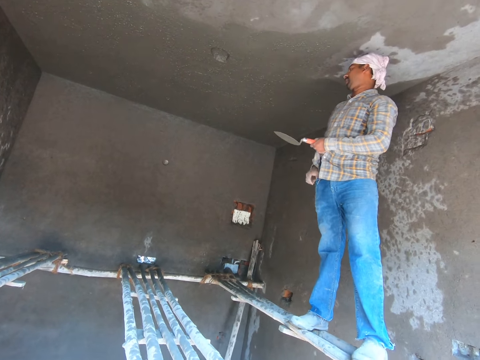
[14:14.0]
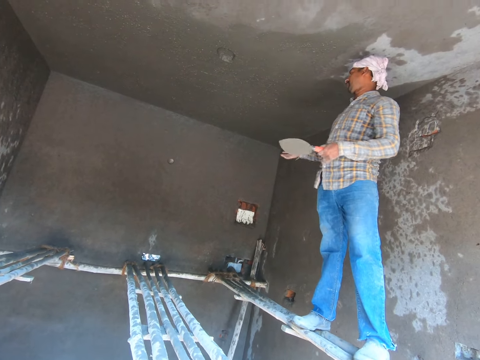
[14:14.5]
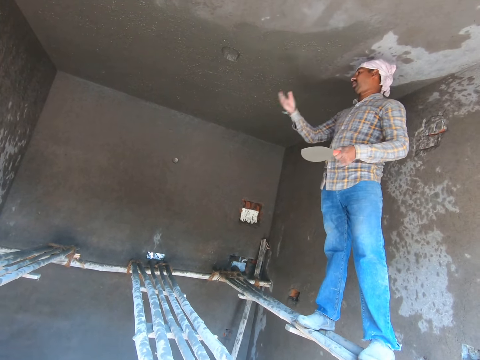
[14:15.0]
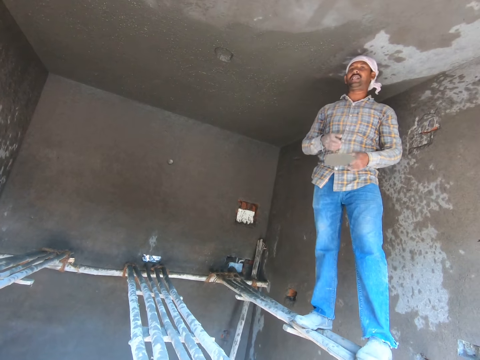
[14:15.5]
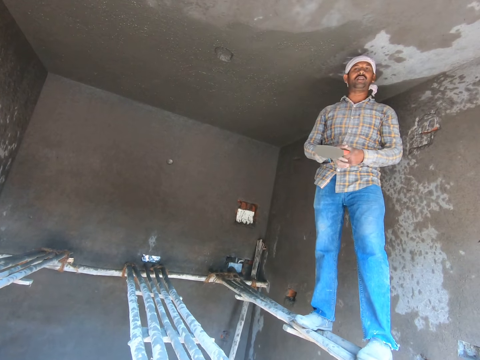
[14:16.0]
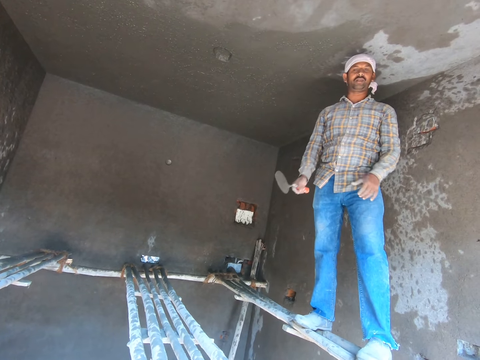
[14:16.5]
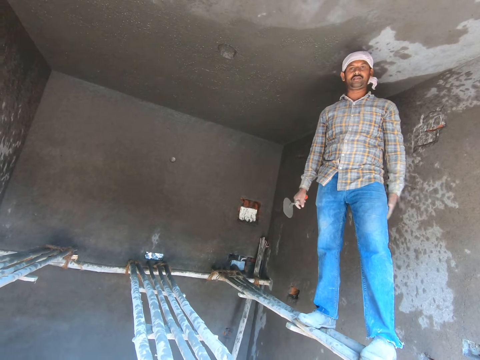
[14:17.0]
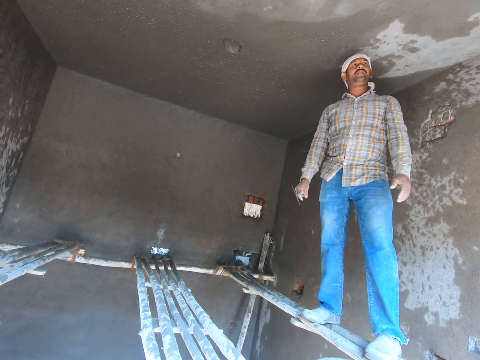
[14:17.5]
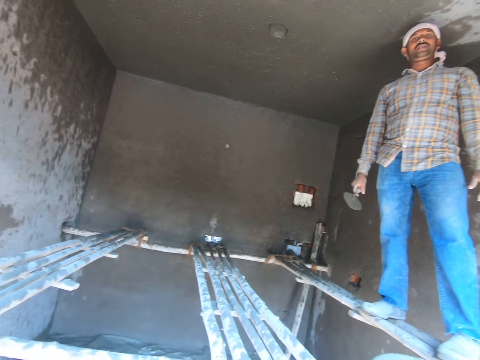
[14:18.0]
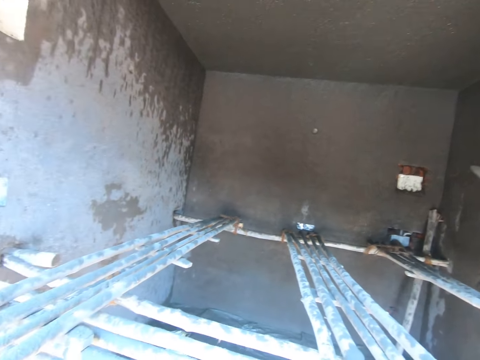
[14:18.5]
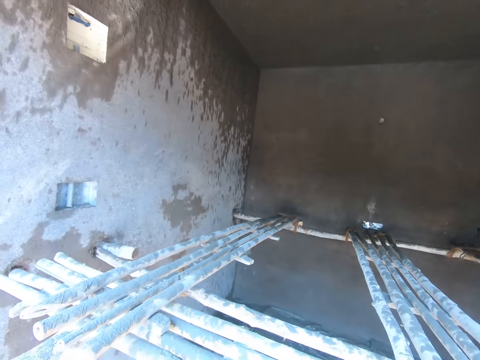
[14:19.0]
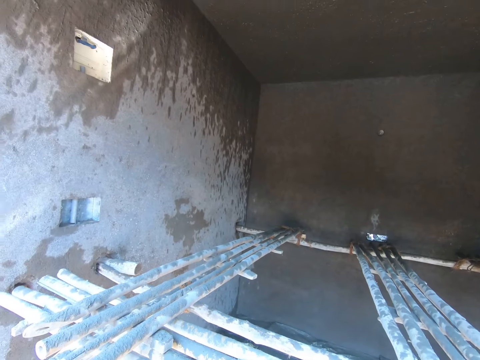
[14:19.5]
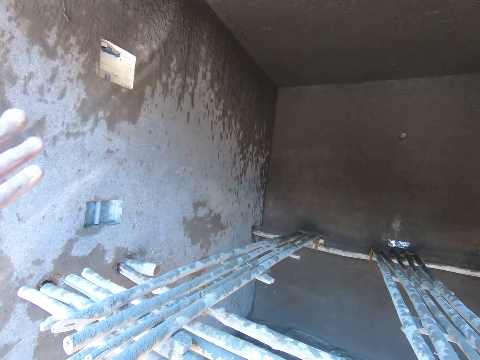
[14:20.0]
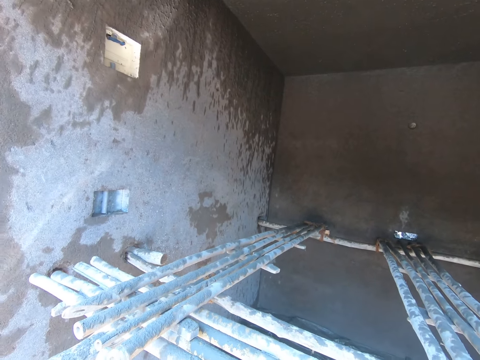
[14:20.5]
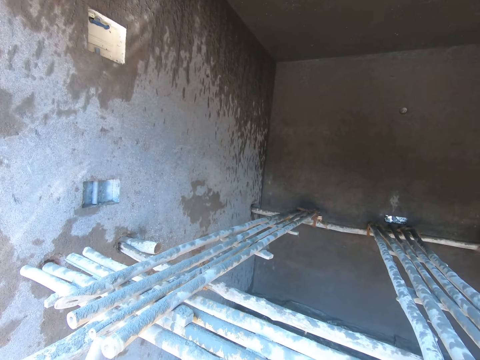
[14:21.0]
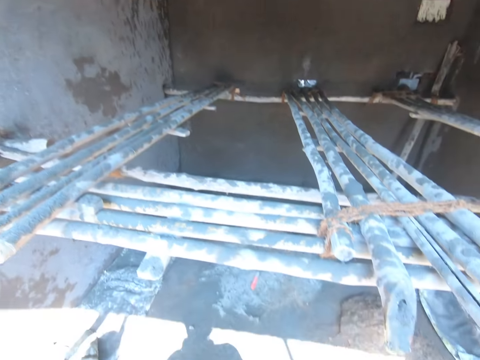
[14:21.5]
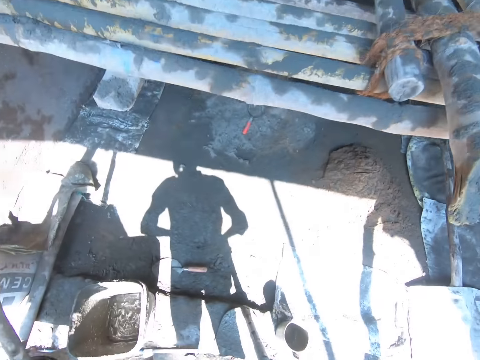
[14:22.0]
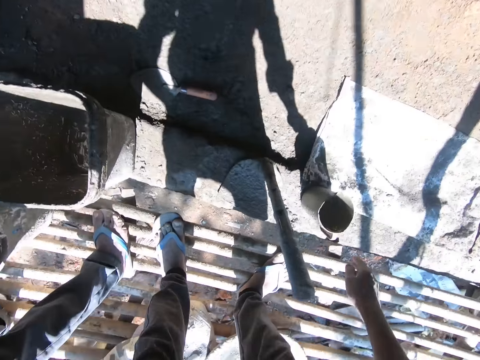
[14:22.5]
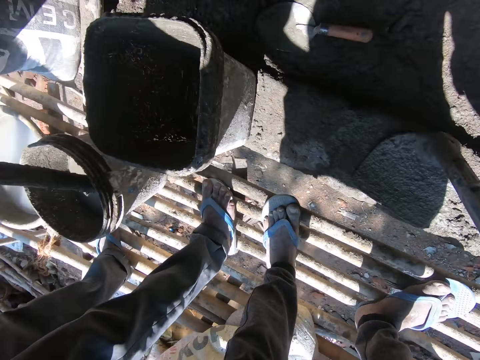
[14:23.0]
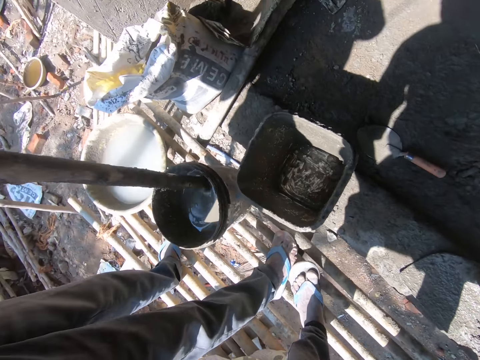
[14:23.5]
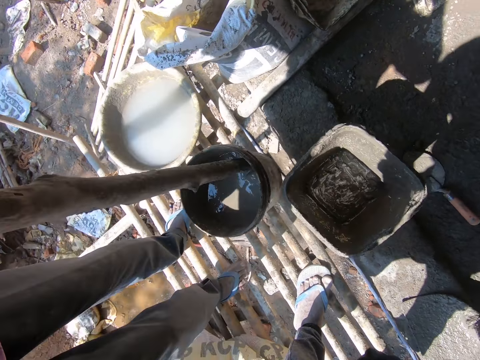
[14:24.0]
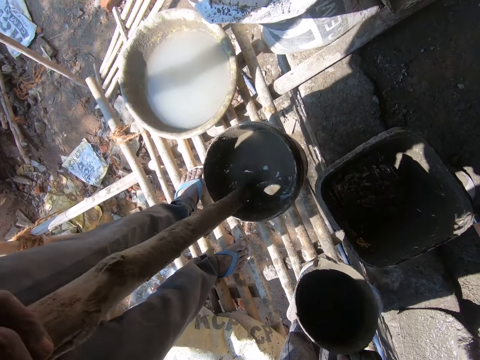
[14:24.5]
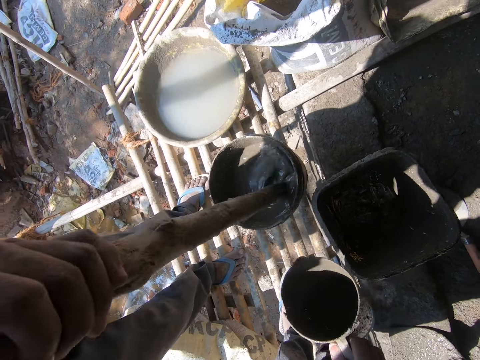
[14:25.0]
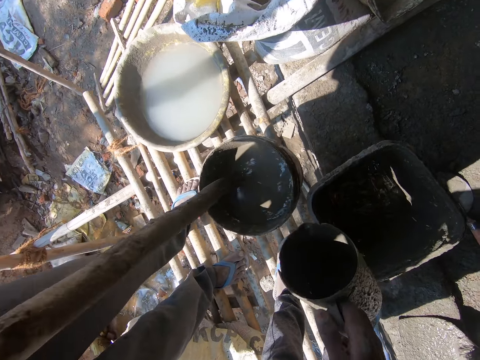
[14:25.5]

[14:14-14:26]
A man converses with the camera wearer. The camera wearer picks up a jug.

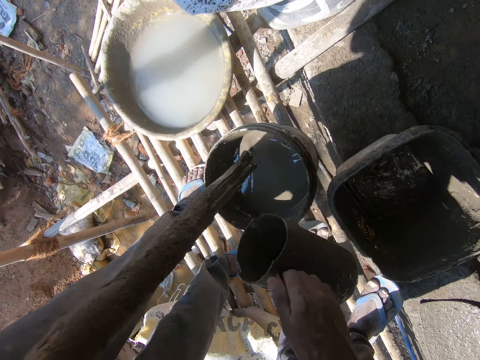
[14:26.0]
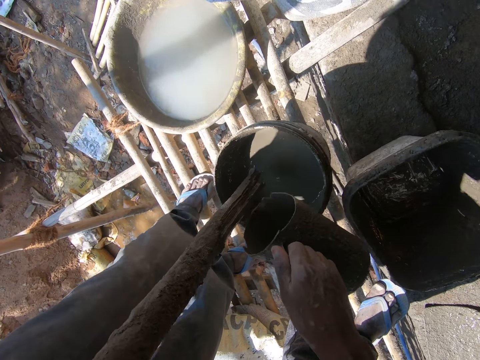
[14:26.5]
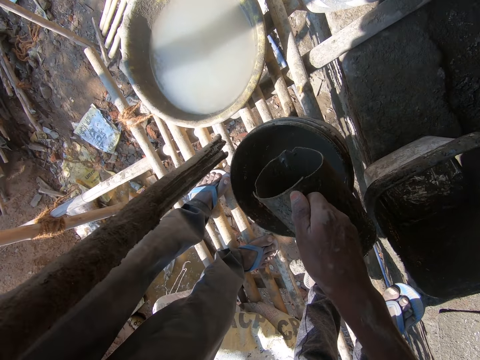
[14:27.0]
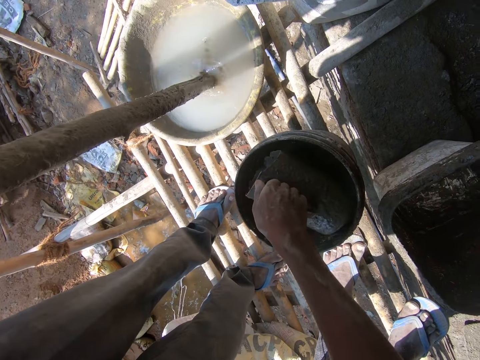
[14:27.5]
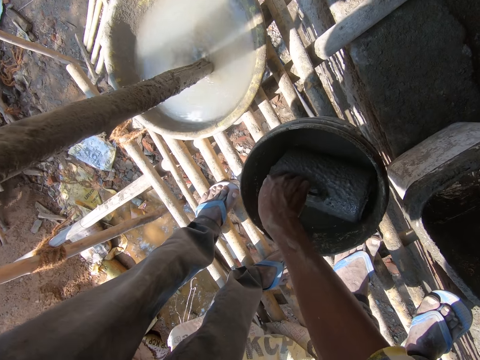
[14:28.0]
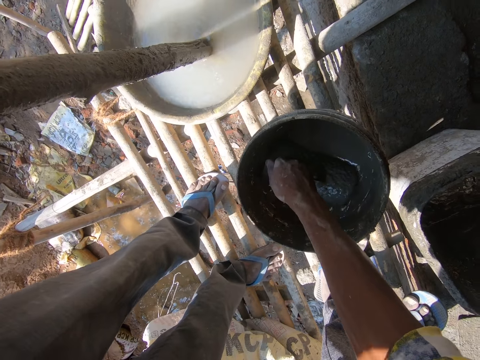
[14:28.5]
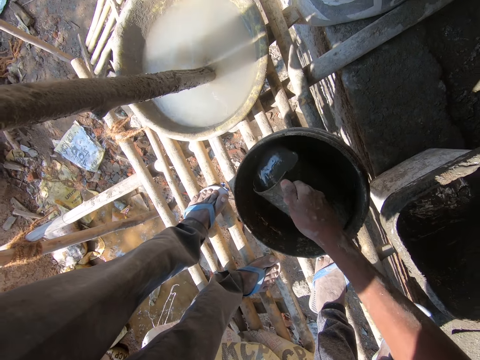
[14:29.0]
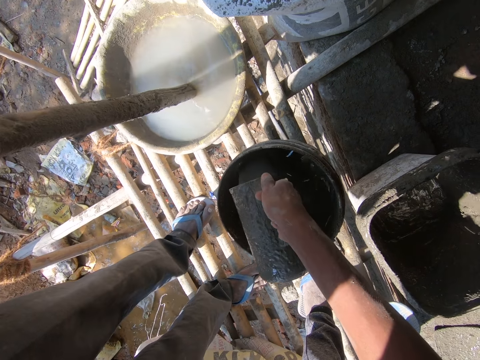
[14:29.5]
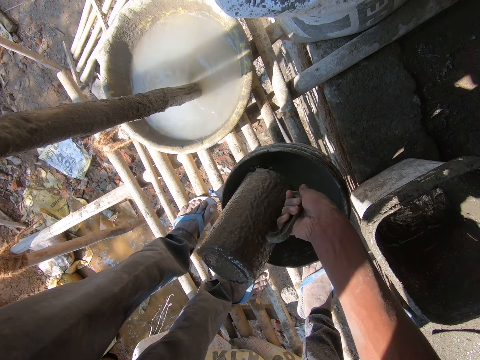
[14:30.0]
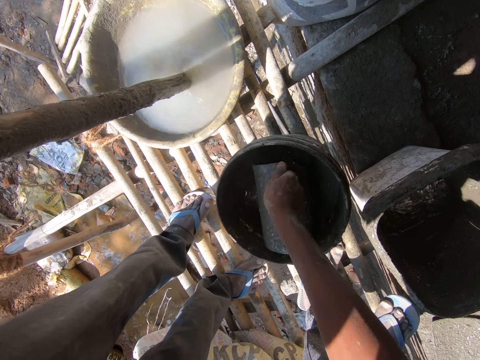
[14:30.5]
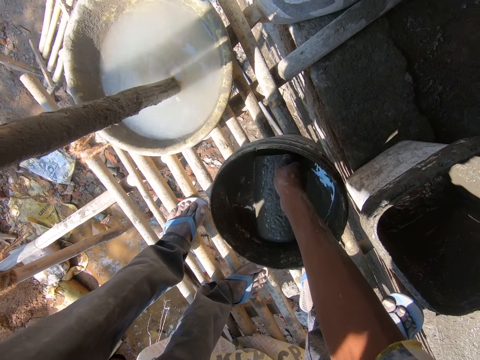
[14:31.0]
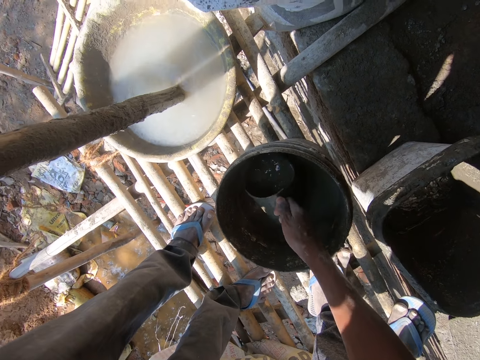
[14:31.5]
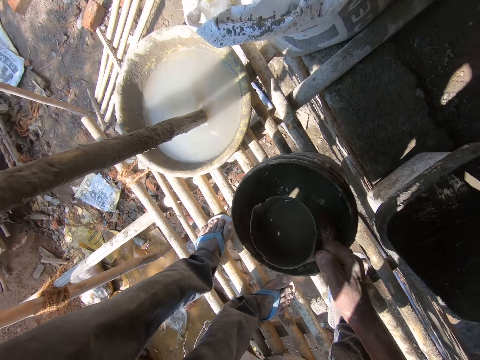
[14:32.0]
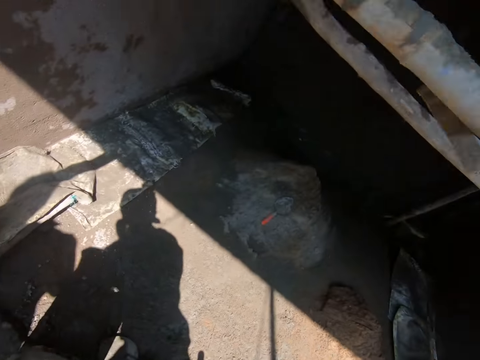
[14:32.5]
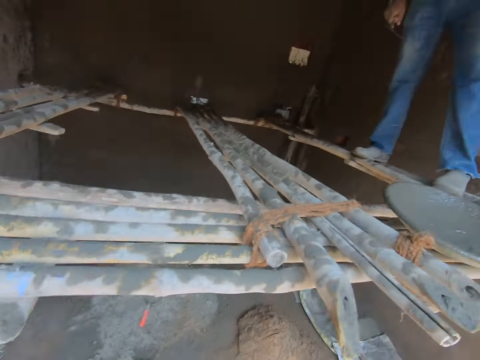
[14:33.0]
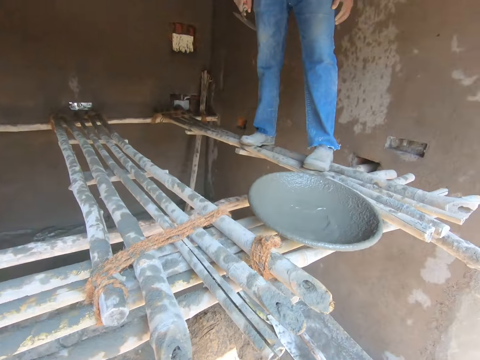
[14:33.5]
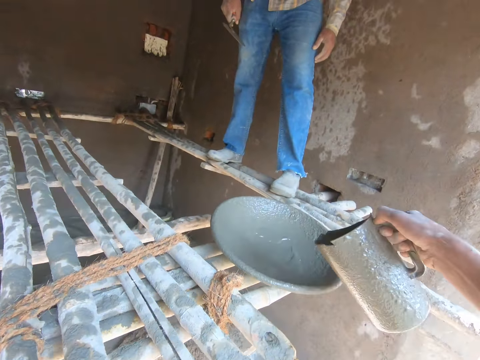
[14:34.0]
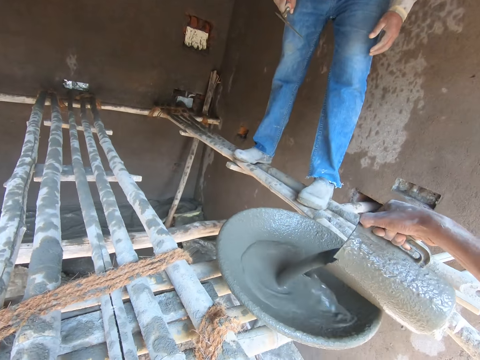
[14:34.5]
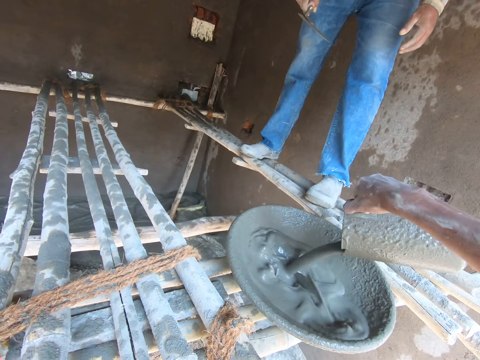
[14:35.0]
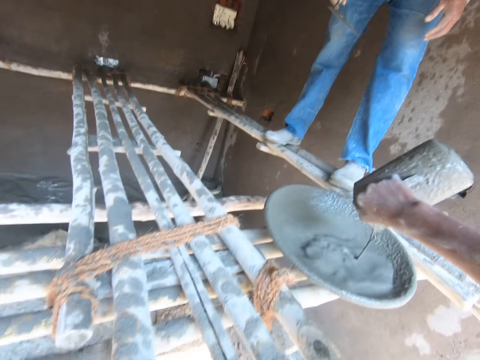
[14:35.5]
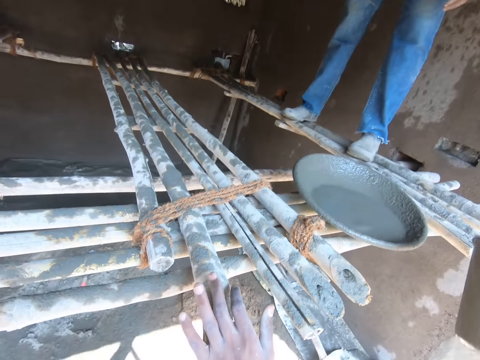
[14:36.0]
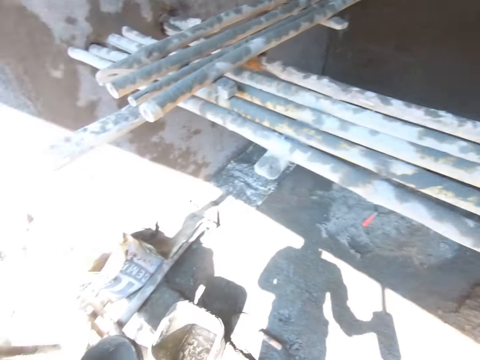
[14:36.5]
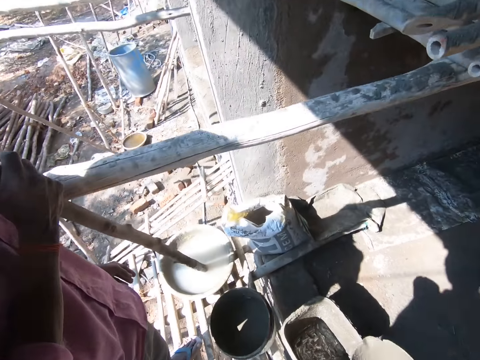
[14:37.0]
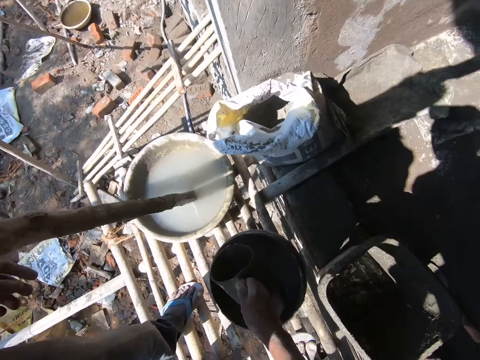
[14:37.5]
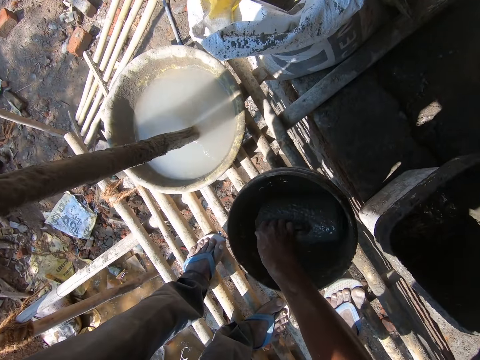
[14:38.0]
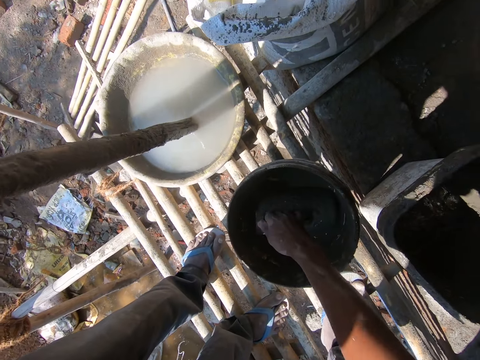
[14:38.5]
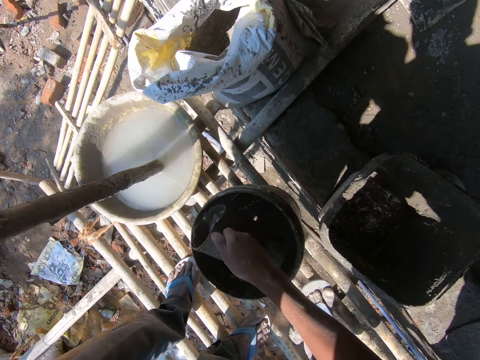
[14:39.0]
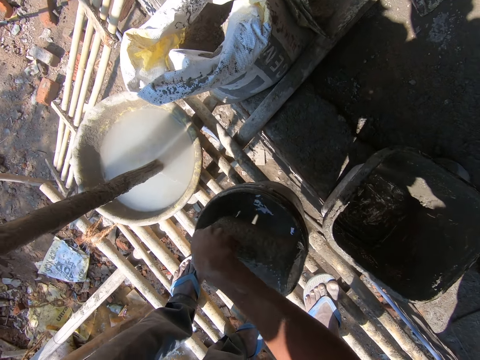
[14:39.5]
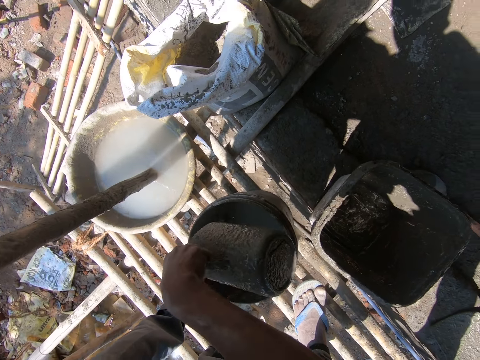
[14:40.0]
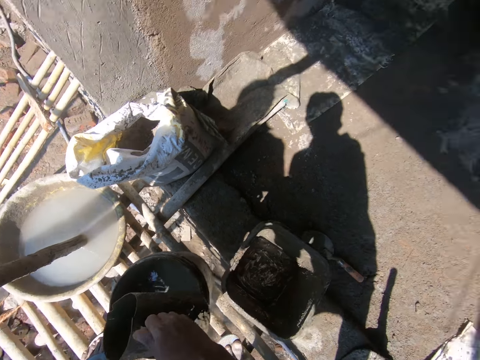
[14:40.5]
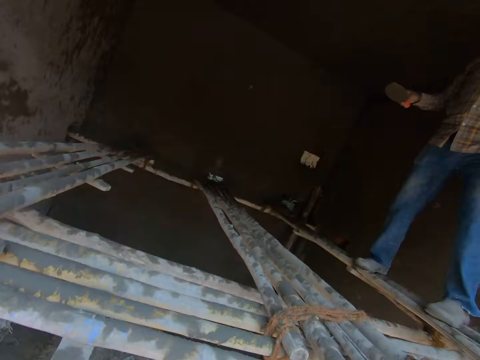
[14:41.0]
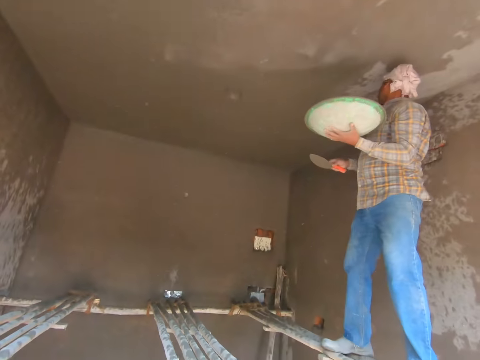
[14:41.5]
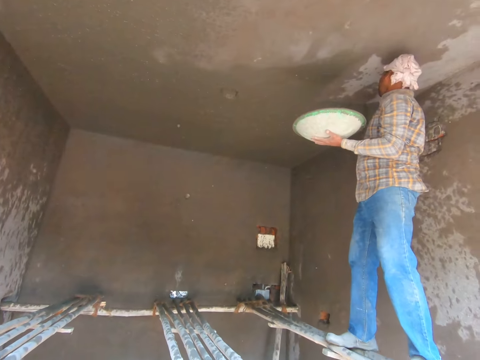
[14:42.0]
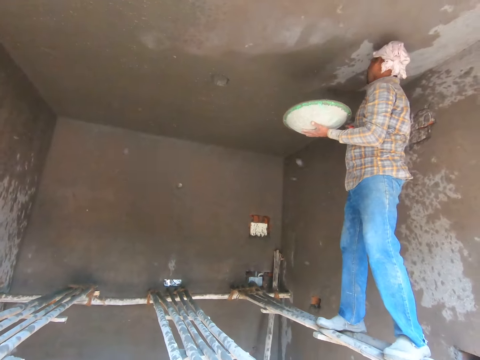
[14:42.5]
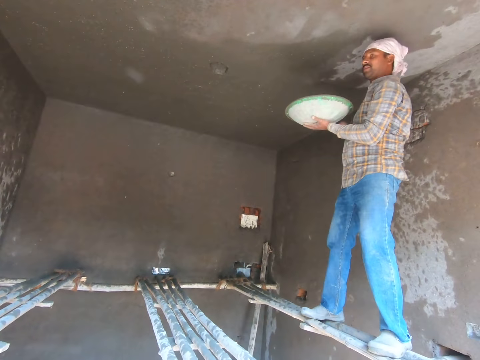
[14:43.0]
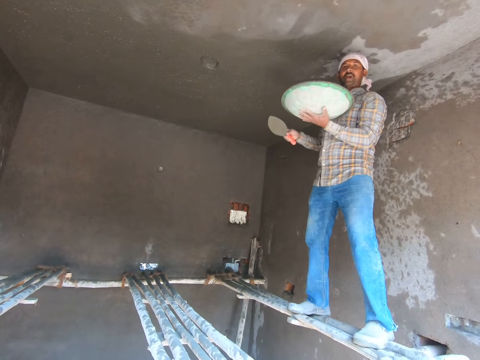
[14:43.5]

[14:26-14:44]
The camera wearer fetches cement slurry with the jug. They pour the cement slurry into the bucket. They fetch cement slurry with the jug. They pour the cement slurry into the tasla. They fetch cement slurry with the jug. They pour the cement slurry into the bucket. They look around. A man plasters the wall.
